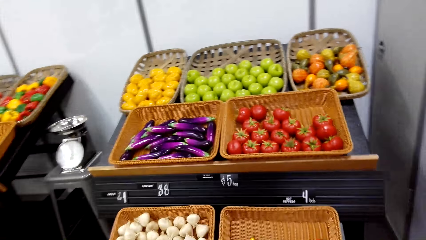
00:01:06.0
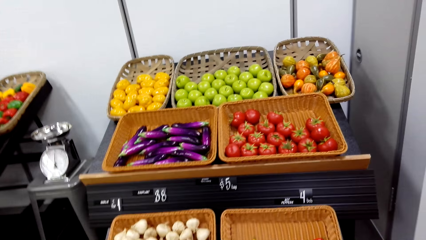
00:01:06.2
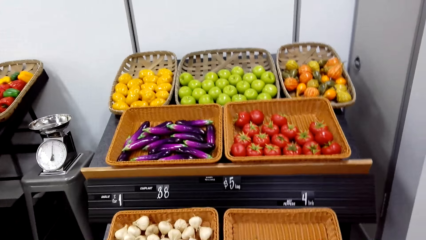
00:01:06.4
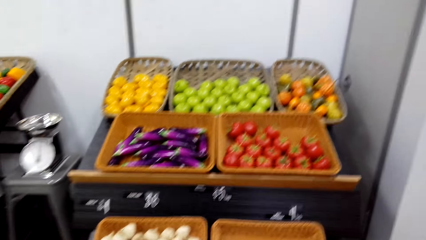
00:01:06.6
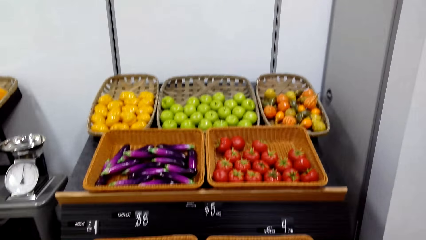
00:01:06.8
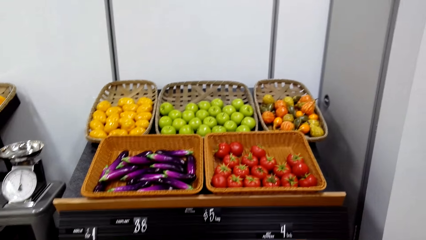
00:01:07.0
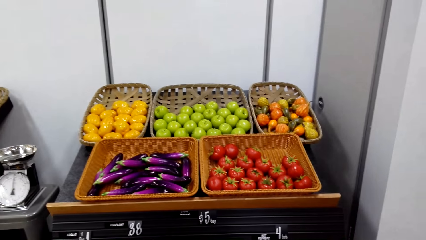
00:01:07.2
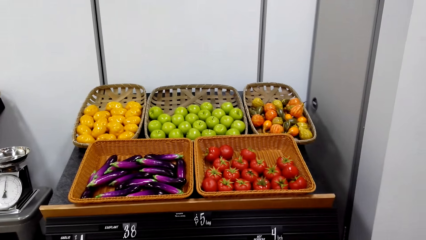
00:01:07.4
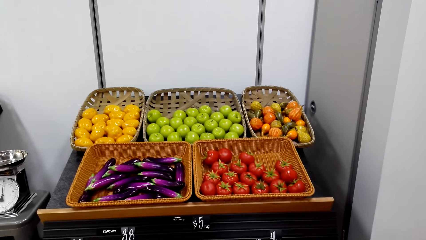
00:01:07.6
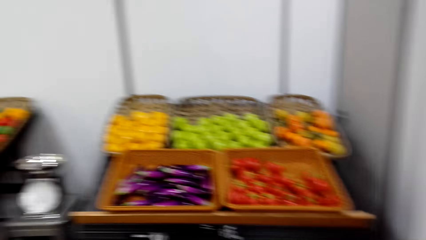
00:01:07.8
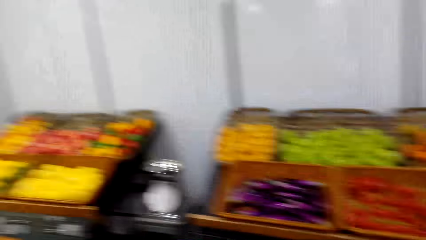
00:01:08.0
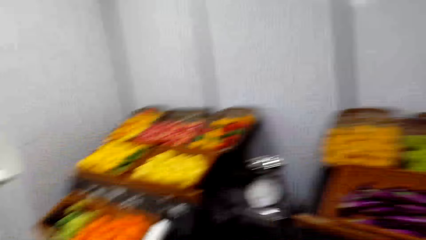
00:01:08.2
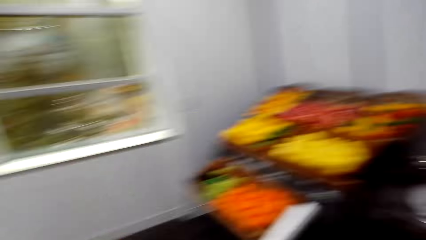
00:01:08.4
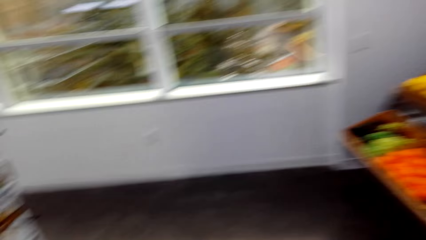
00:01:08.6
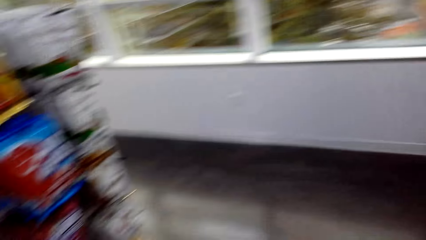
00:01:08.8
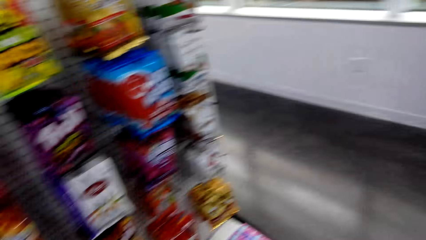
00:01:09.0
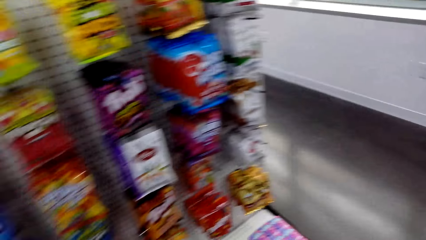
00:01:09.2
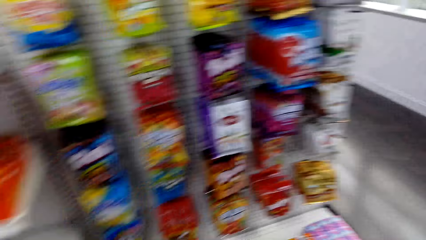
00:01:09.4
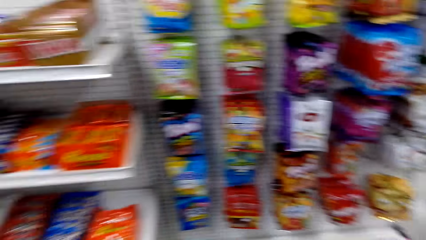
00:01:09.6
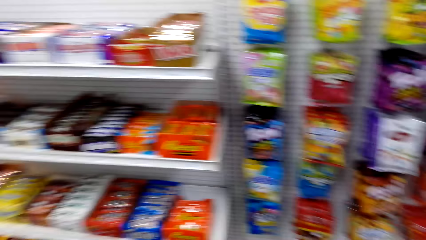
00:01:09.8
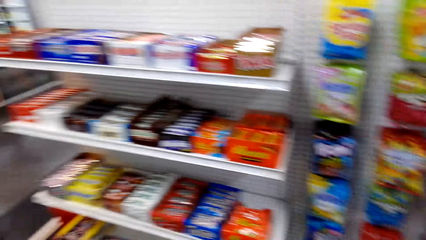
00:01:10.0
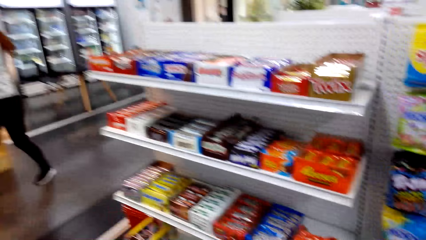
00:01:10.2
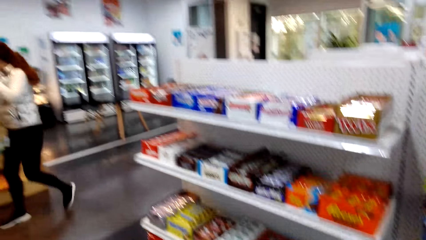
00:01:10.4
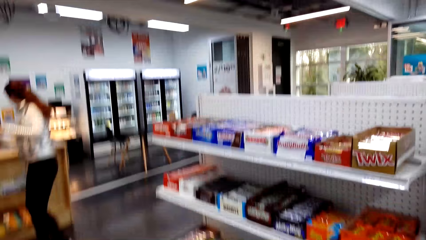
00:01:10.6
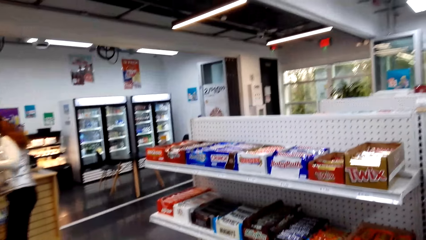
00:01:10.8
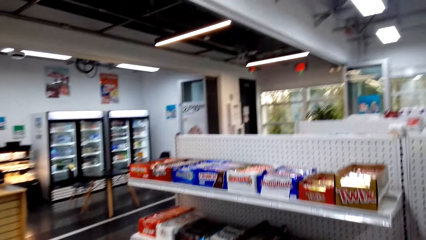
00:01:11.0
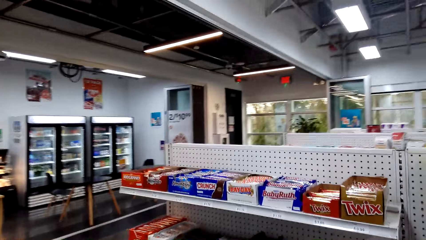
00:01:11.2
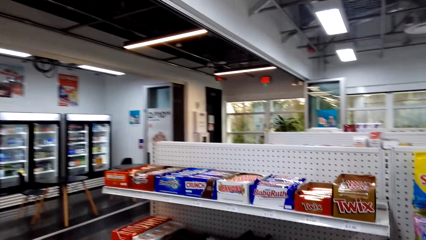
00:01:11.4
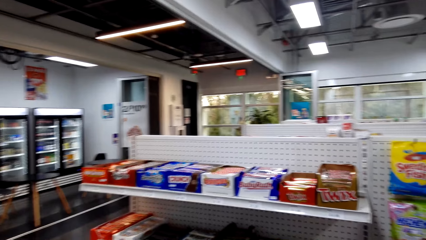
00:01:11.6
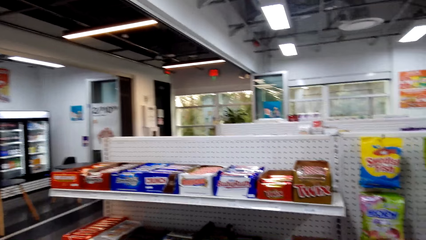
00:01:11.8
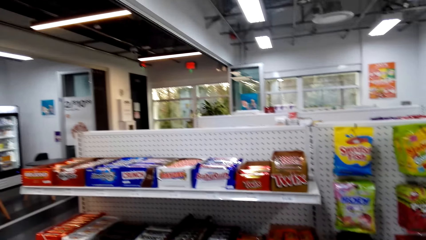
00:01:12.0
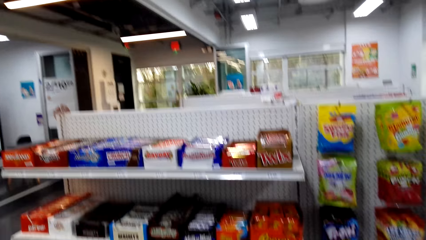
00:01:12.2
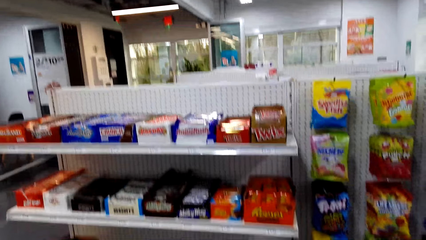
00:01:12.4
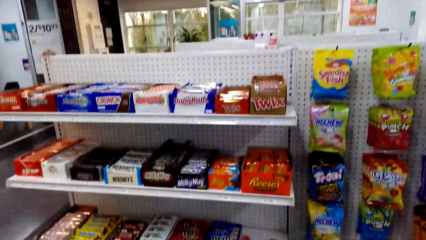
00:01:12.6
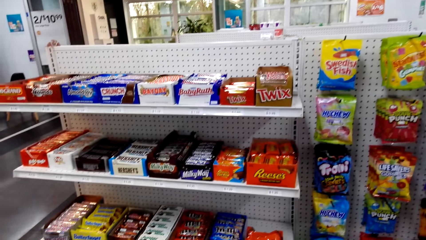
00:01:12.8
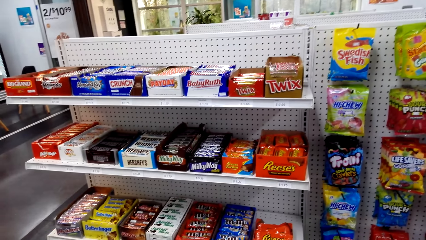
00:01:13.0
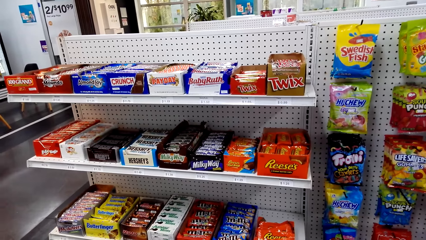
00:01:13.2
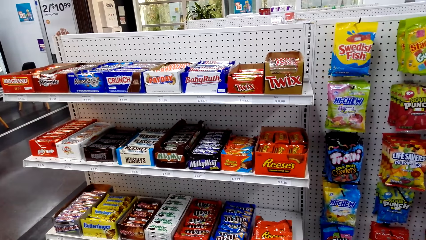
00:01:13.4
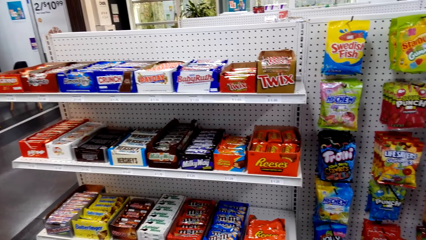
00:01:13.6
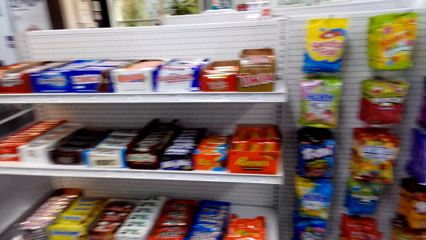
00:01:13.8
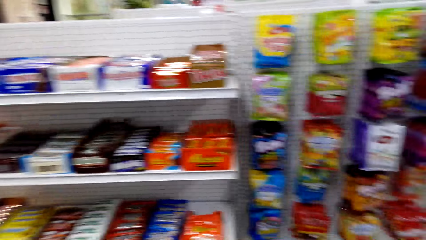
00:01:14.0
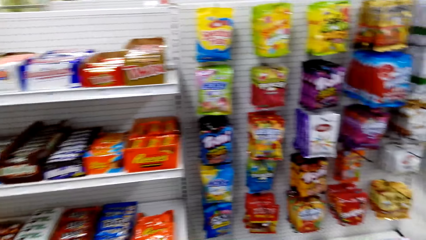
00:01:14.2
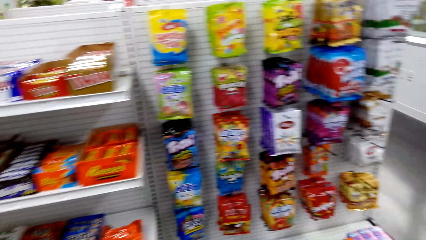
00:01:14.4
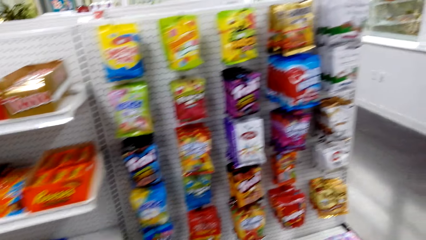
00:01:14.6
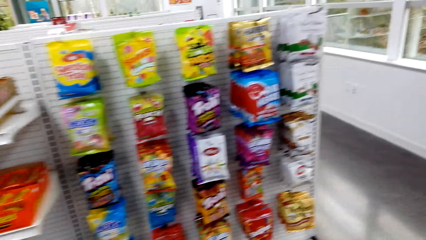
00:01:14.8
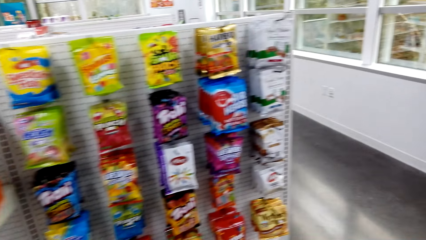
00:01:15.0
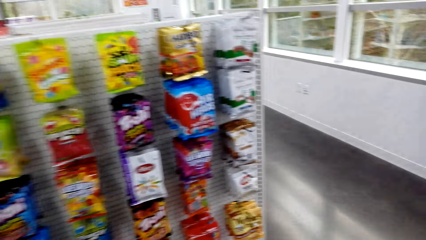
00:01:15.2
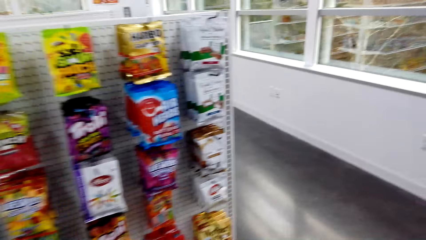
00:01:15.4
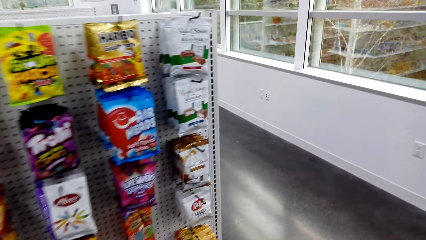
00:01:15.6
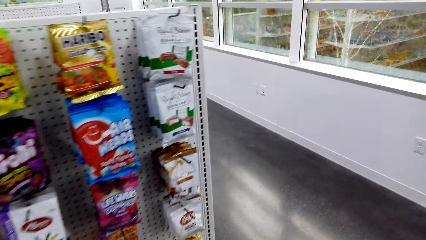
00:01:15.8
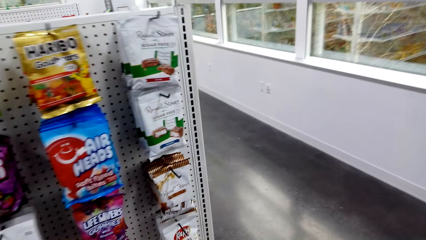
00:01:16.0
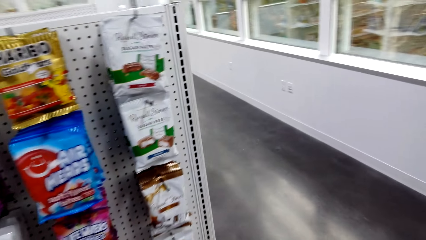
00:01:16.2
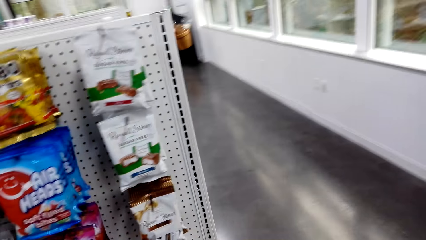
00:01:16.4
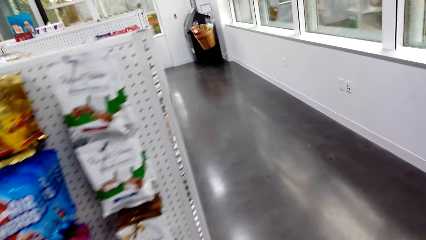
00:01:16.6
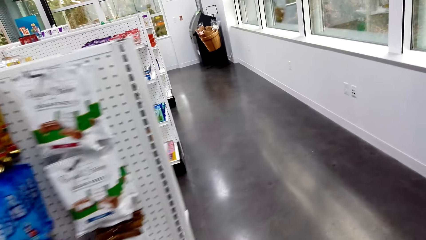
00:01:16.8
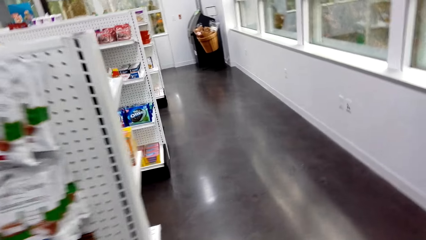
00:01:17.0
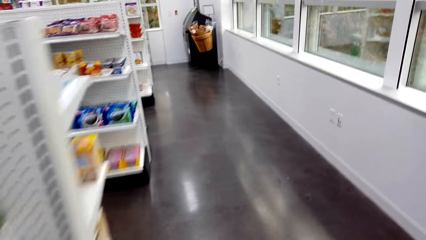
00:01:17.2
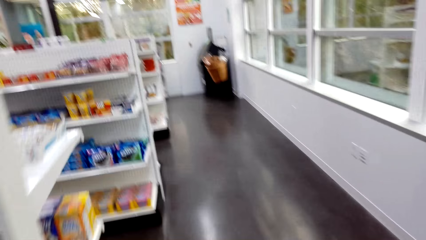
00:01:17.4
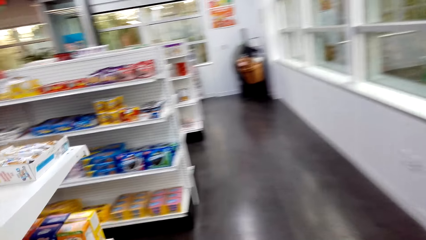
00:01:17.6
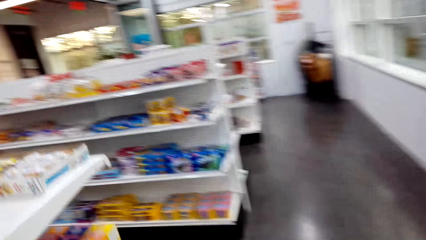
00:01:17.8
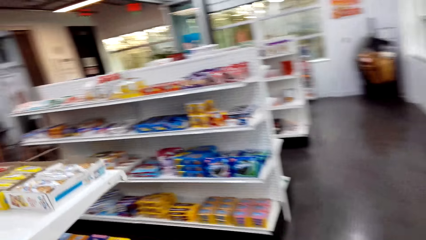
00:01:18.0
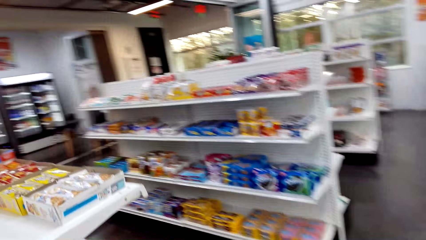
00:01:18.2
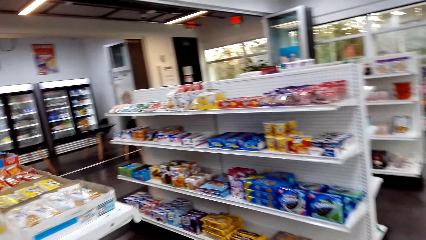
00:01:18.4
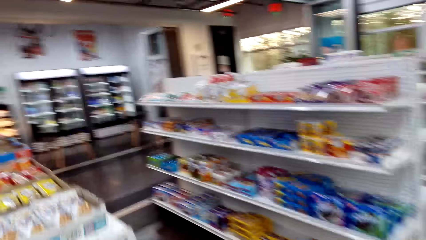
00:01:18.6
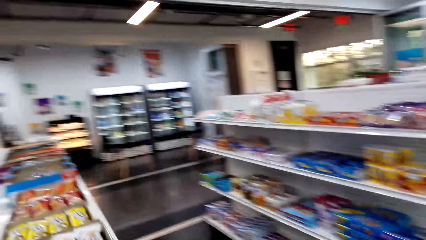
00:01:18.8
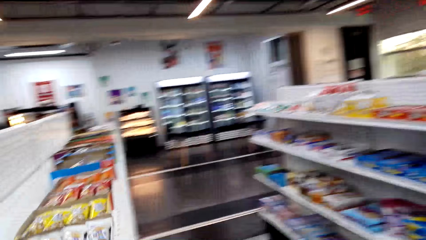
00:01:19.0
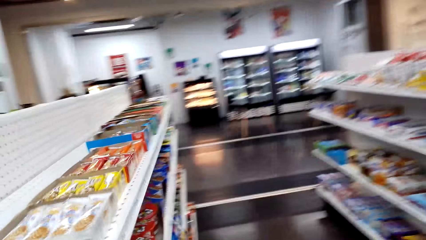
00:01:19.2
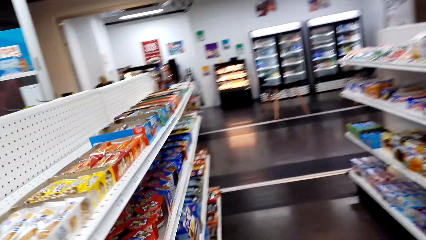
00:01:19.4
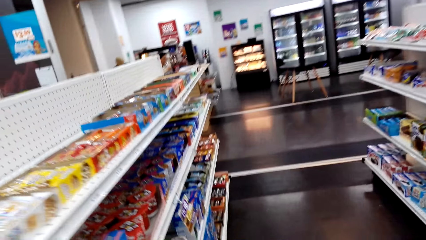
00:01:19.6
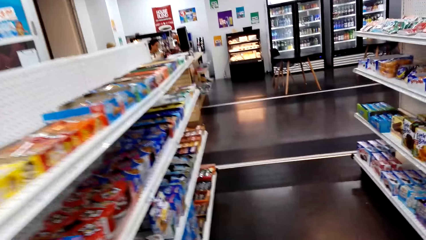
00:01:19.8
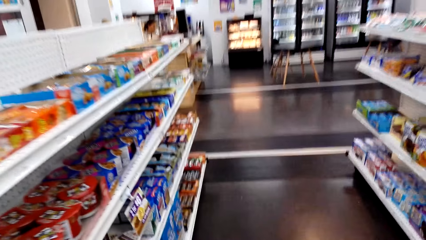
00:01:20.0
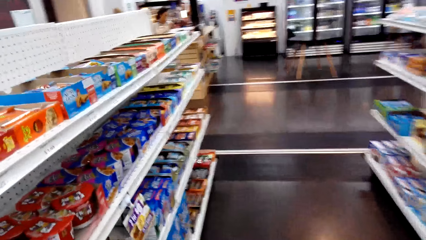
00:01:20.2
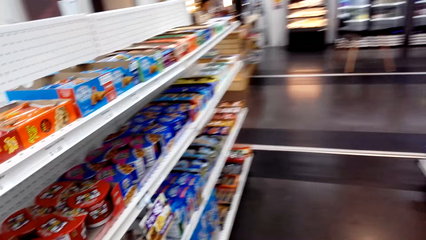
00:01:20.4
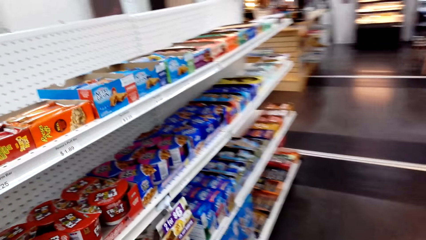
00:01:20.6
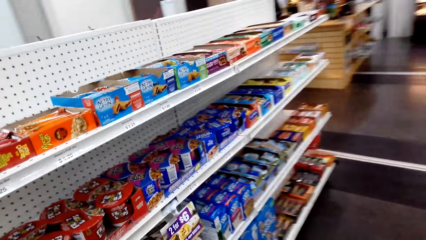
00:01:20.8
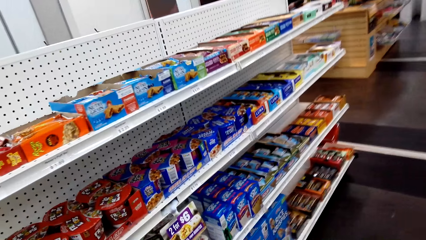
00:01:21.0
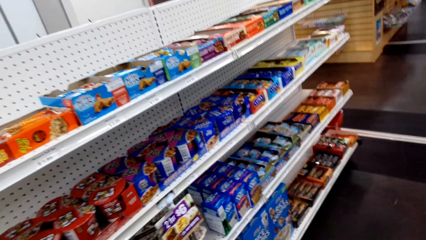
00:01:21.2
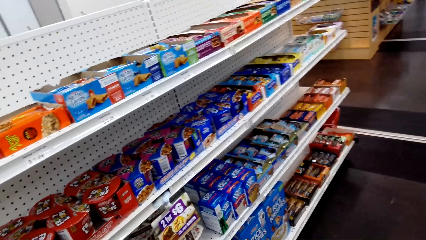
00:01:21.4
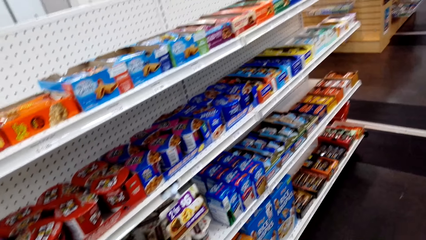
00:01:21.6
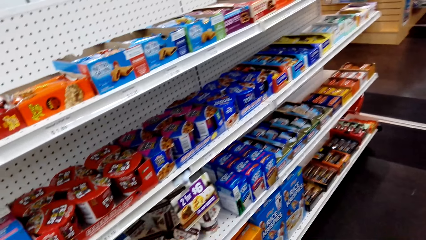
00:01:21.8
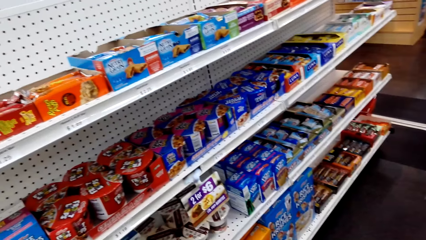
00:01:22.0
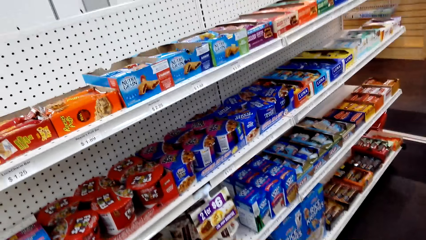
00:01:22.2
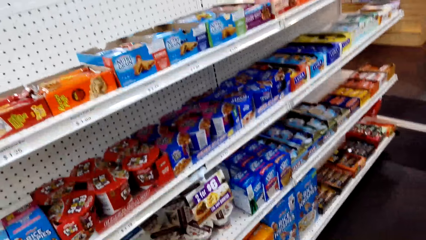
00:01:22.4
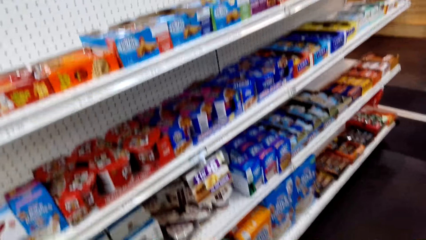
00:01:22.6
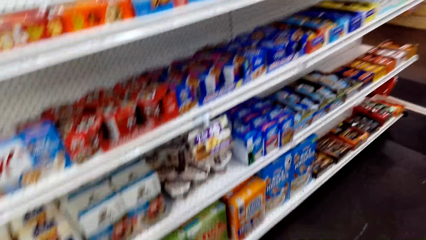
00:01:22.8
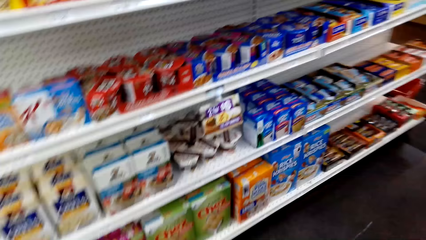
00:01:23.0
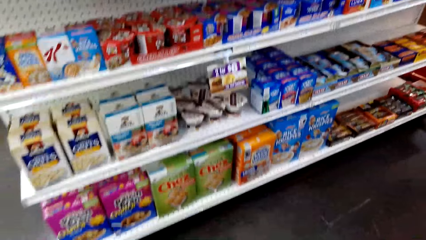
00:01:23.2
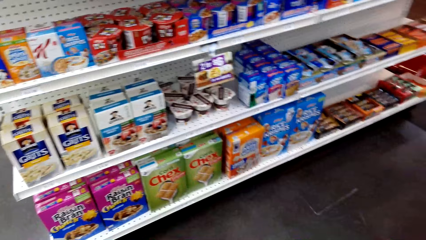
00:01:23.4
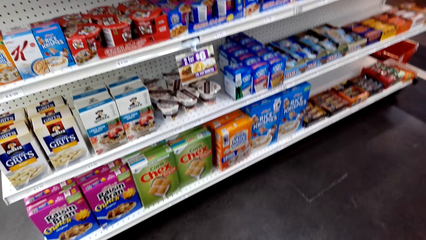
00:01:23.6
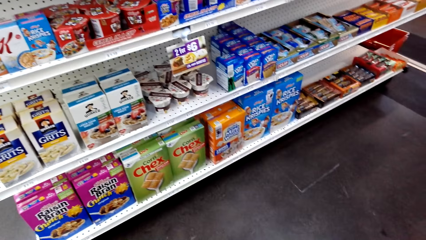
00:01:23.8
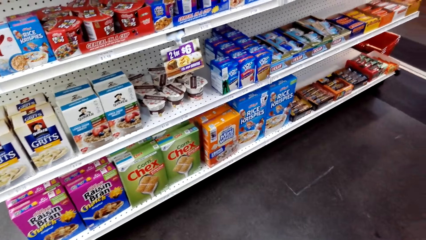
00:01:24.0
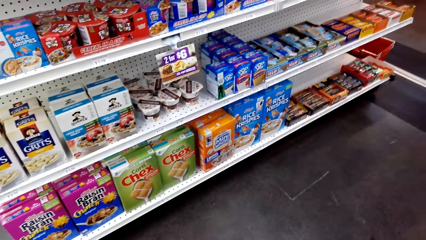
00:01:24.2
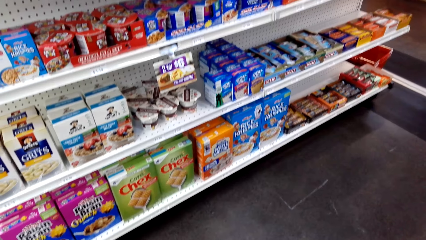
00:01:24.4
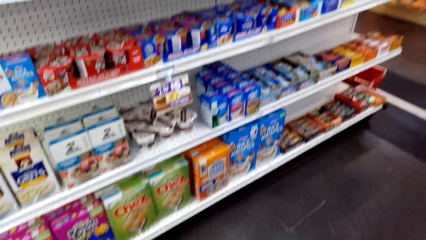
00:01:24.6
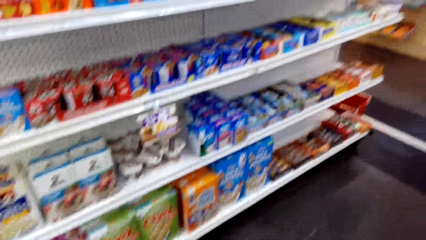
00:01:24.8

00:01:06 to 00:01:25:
The camera wearer looks around. A lady steps forward. The camera wearer looks around. They look at the sachets. They step forward. They look at the shelf.
